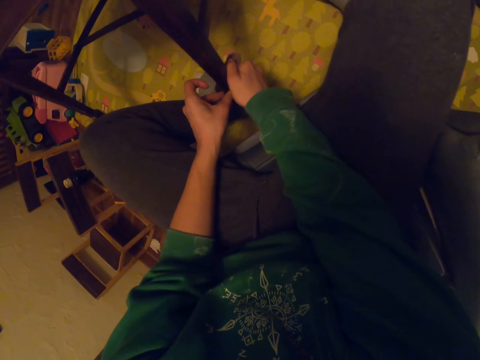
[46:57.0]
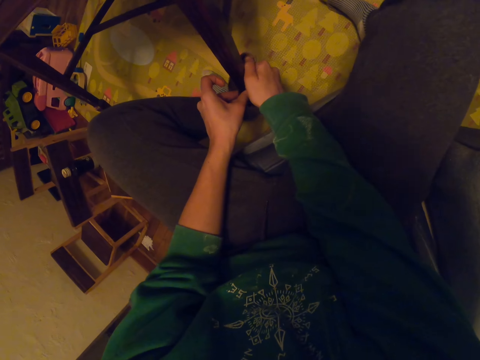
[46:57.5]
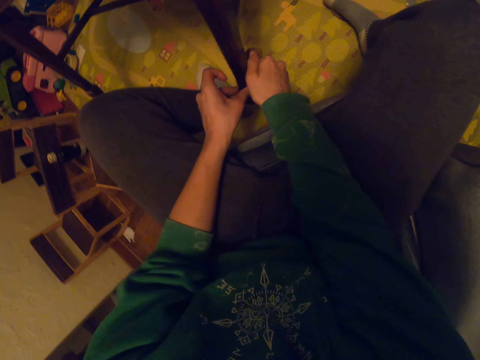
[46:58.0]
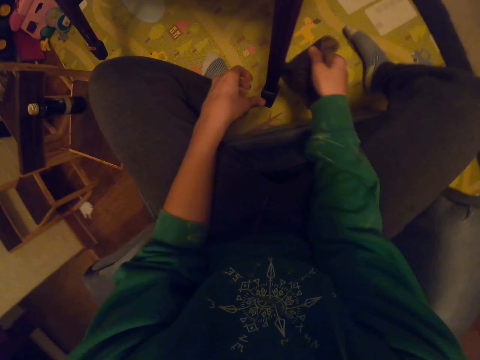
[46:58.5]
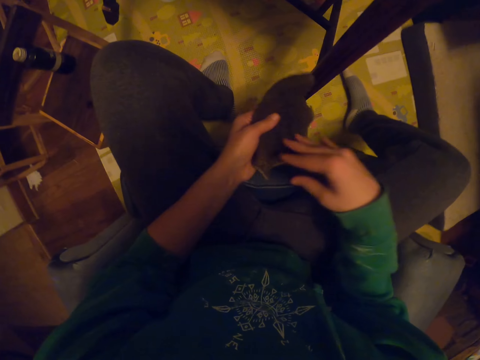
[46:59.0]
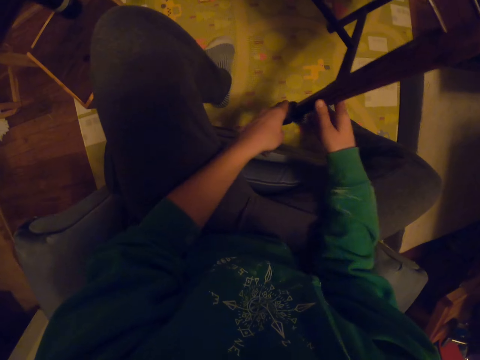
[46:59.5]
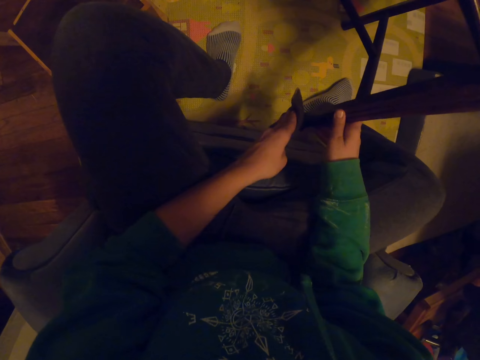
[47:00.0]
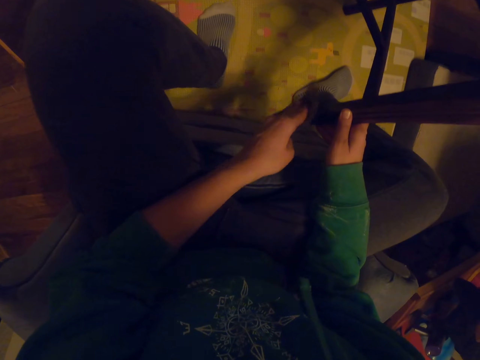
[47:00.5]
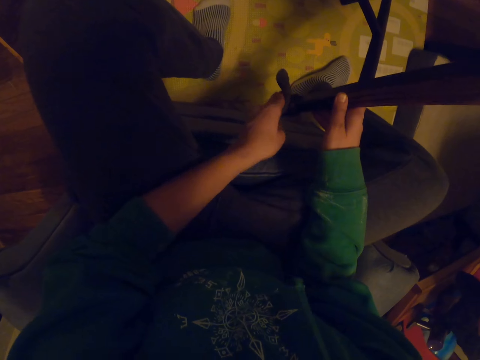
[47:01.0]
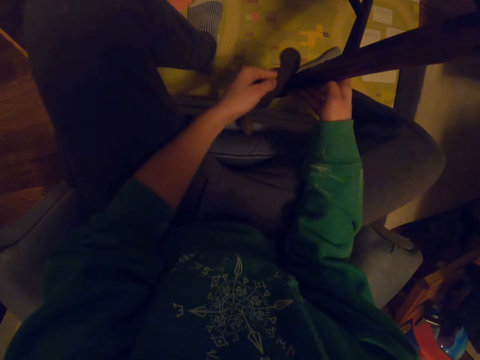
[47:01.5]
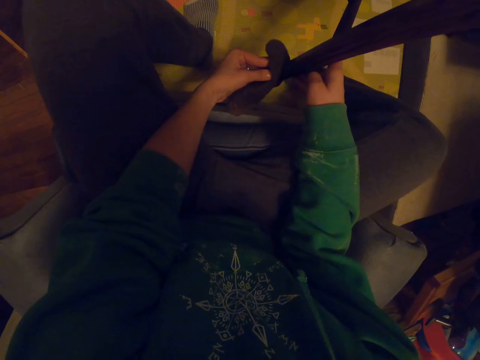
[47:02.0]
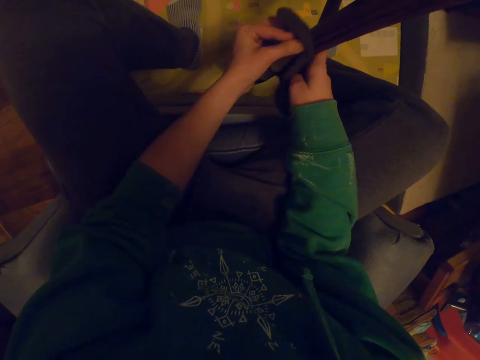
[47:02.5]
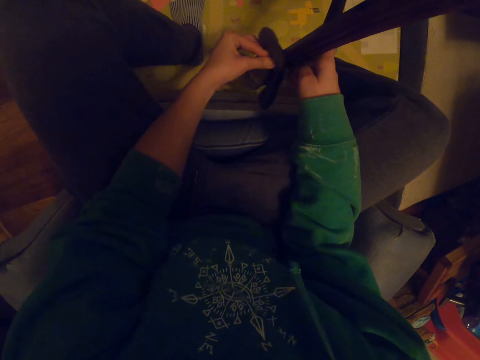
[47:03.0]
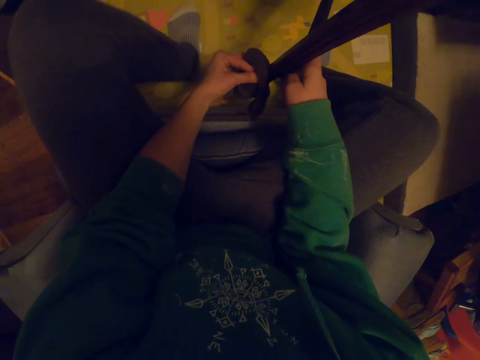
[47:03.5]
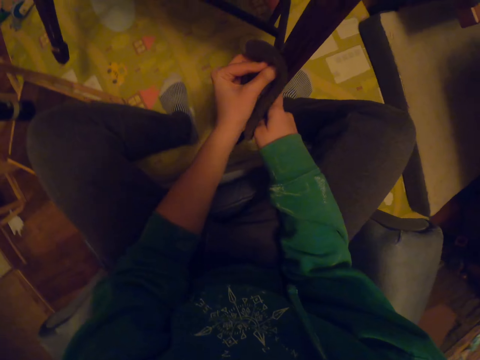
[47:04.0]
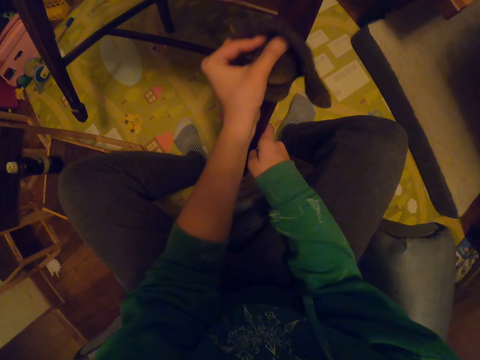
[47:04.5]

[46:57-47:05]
The camera wearer holds the towel with the left hand. They wipe the chair.

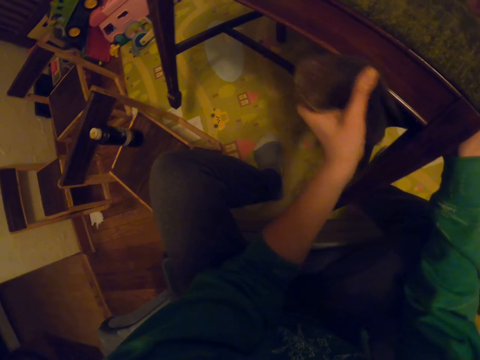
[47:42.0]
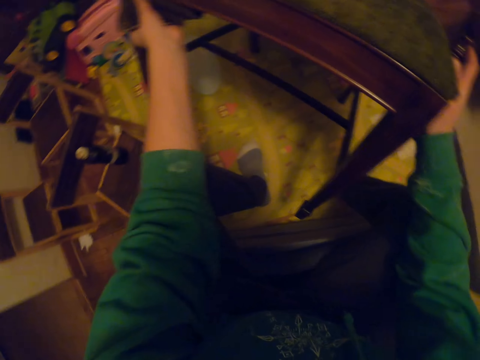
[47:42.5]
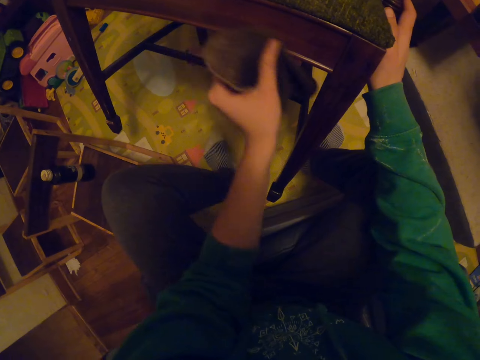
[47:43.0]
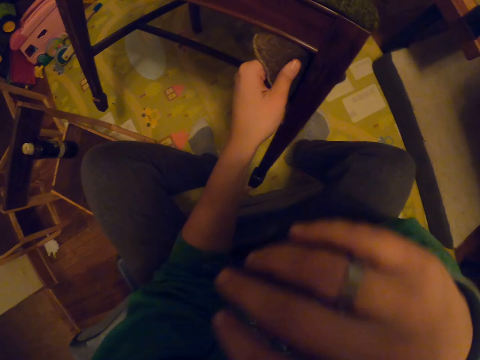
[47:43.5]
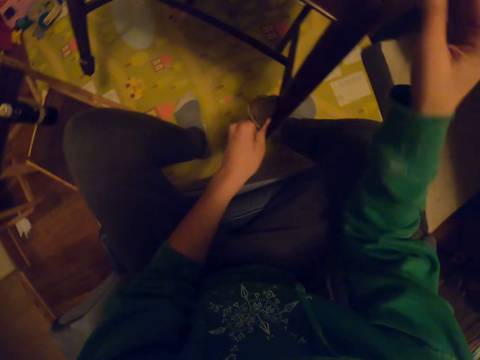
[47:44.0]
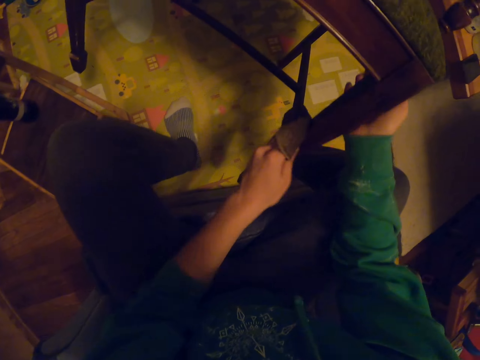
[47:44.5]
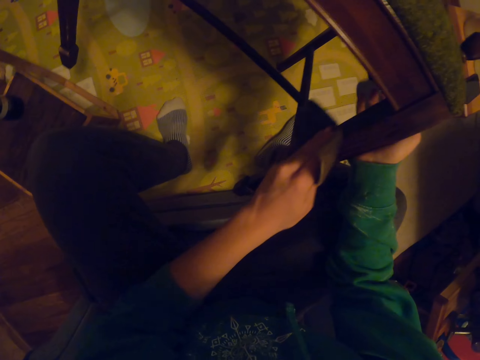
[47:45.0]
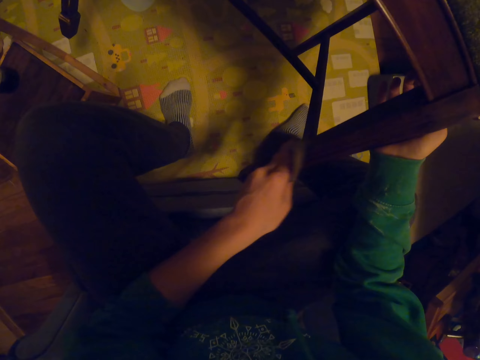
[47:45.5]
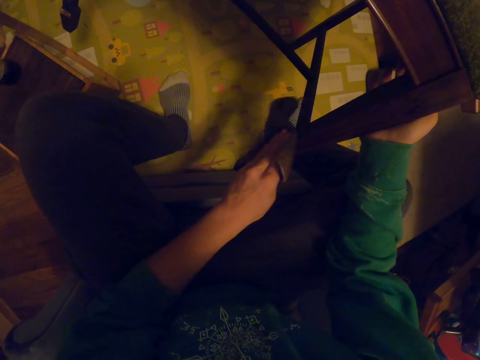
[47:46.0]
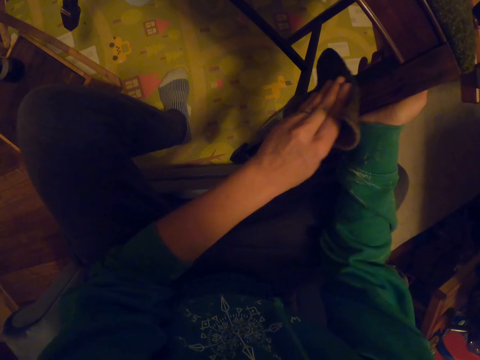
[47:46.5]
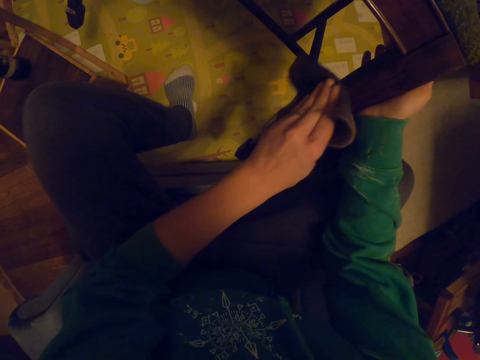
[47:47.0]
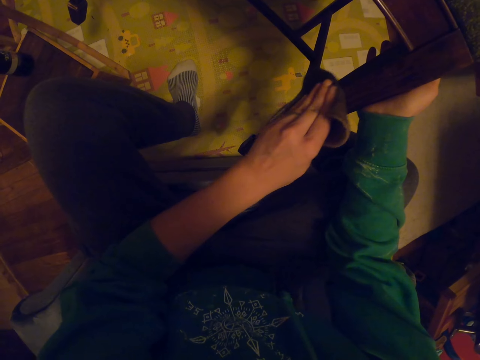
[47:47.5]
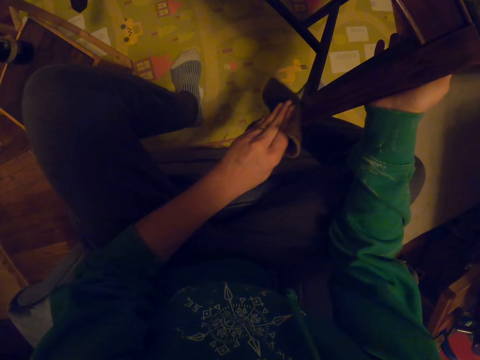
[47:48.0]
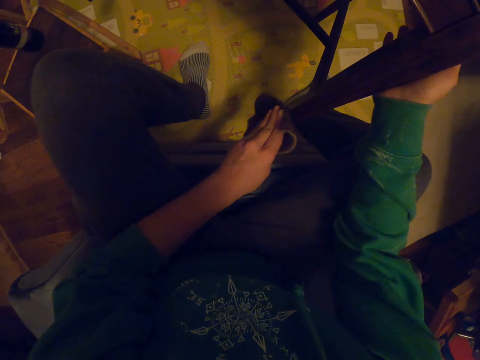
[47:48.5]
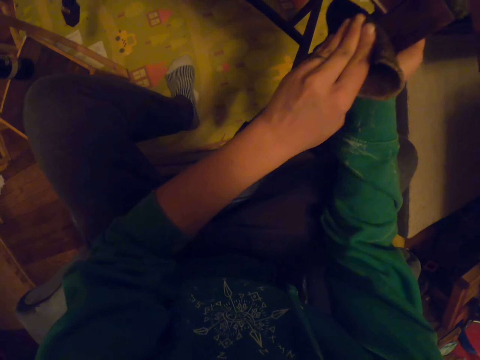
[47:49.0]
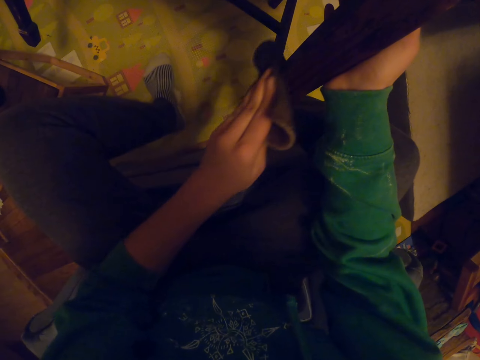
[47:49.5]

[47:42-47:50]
The camera wearer scratches herself. She wipes the face. She wipes the chair.

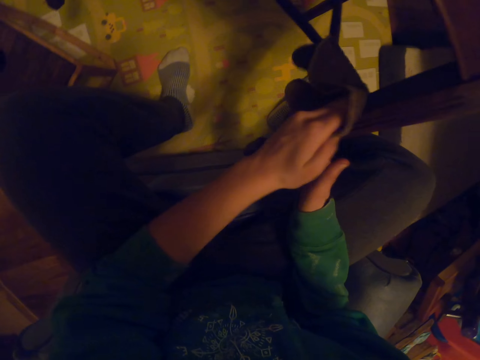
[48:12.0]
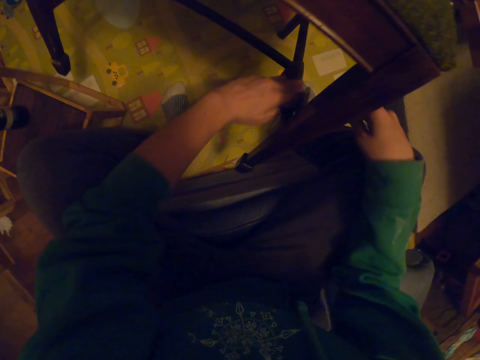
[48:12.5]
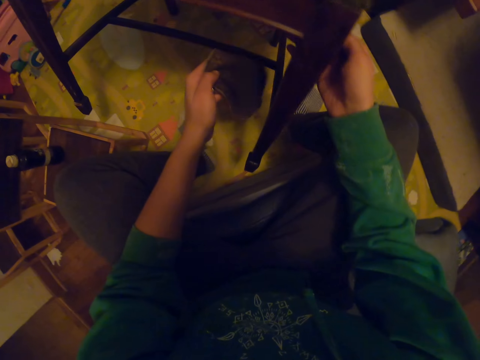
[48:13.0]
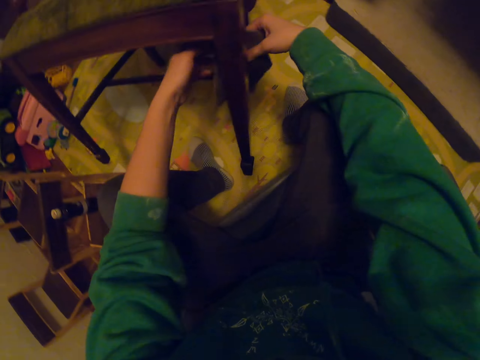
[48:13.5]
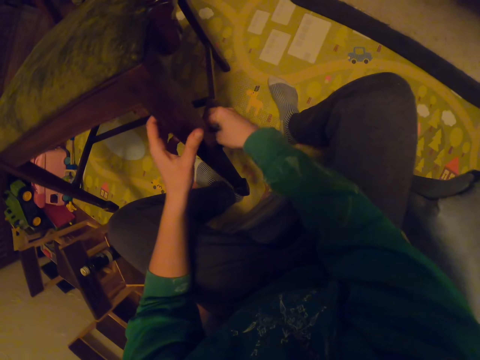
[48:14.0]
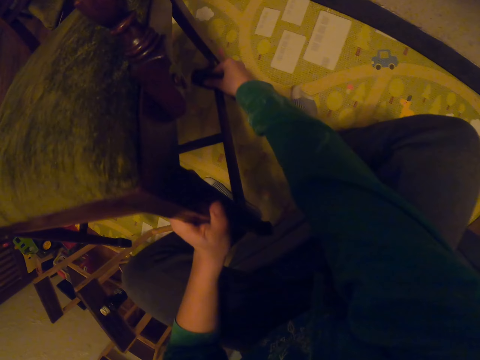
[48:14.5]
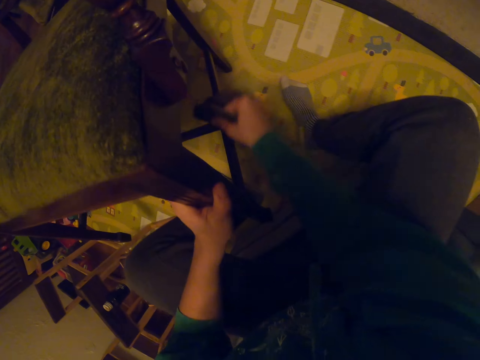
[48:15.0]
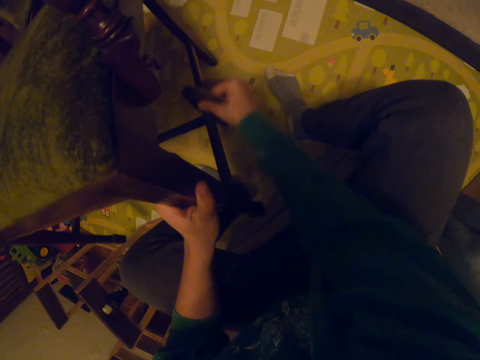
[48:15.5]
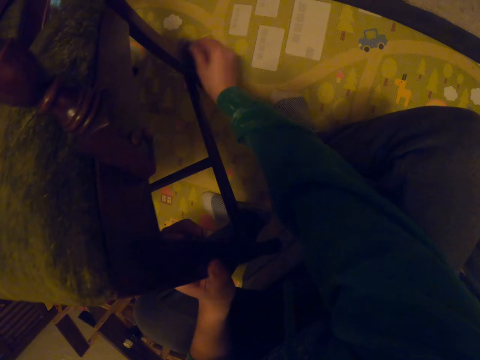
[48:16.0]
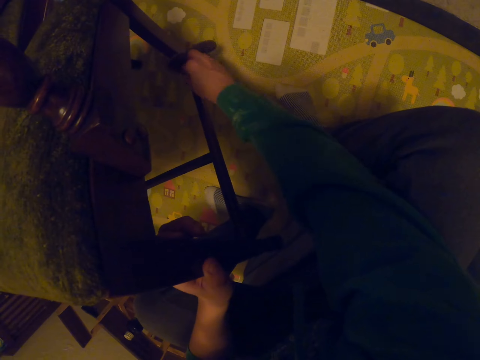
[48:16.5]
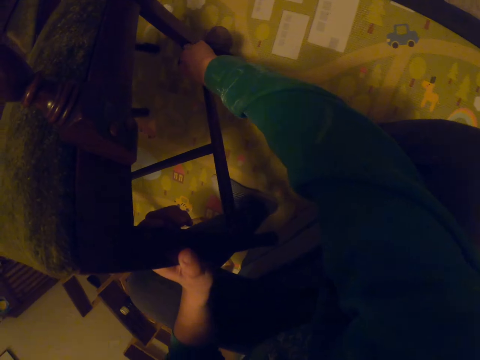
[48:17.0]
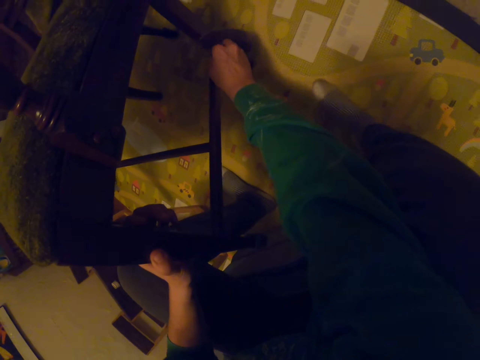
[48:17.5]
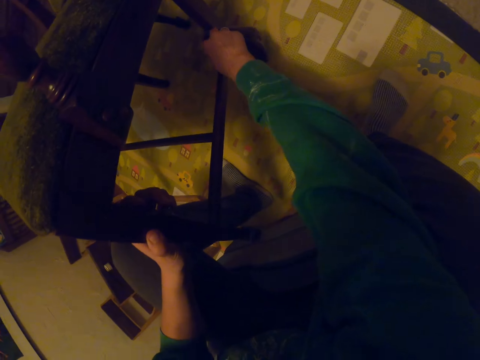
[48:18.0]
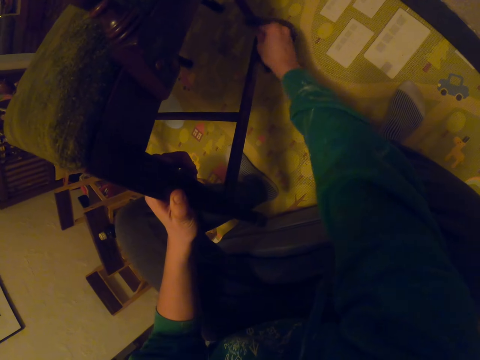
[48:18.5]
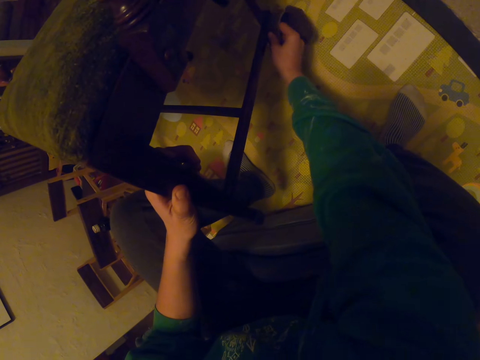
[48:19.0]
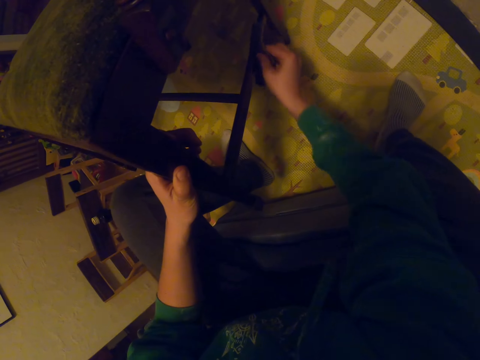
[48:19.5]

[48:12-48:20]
The camera wearer passes the towel to the right hand. They wipe the chair.

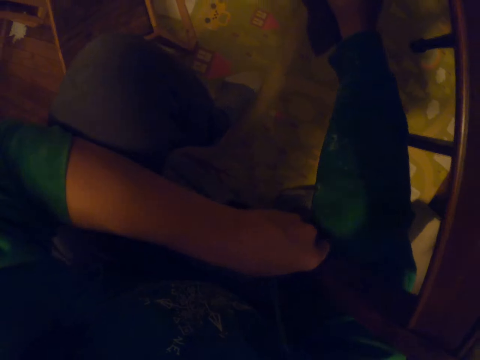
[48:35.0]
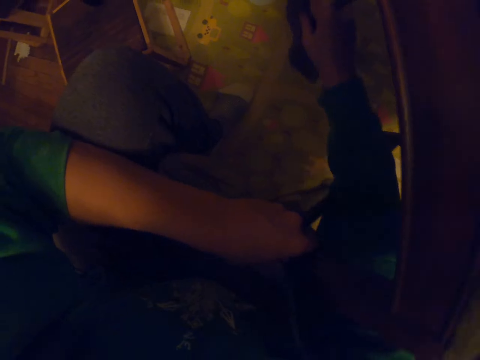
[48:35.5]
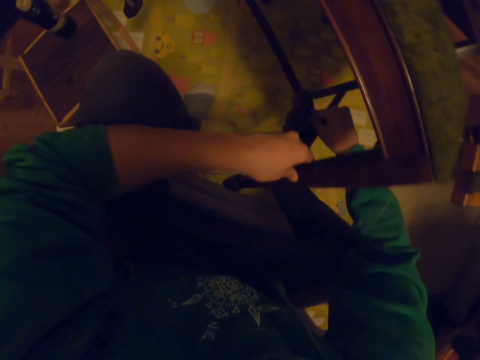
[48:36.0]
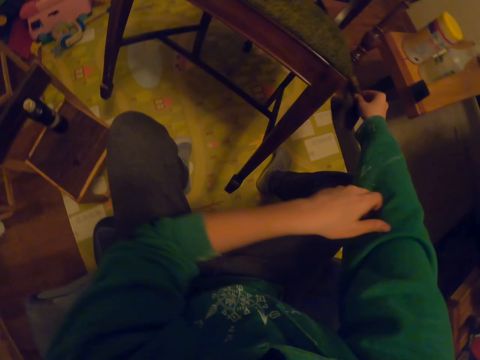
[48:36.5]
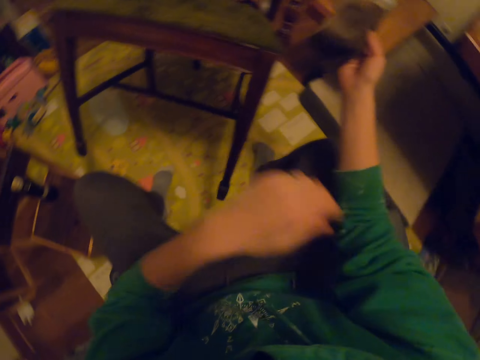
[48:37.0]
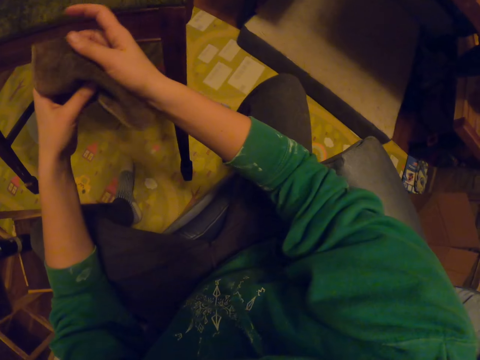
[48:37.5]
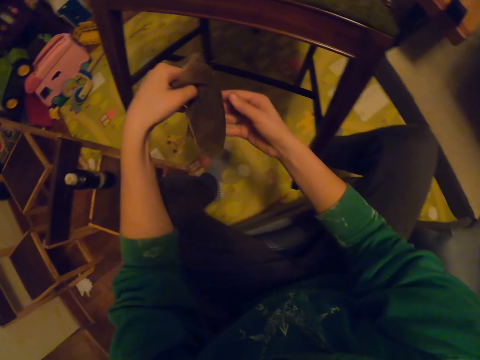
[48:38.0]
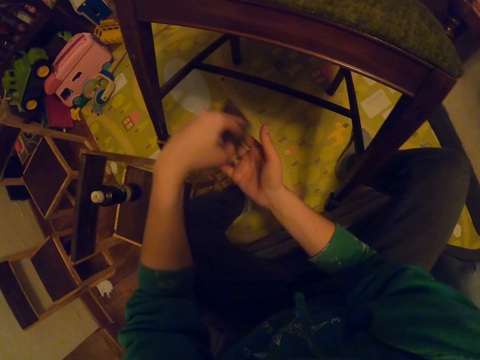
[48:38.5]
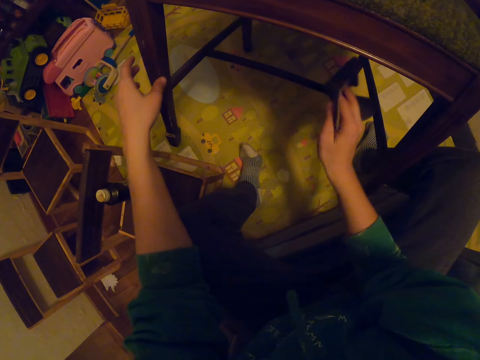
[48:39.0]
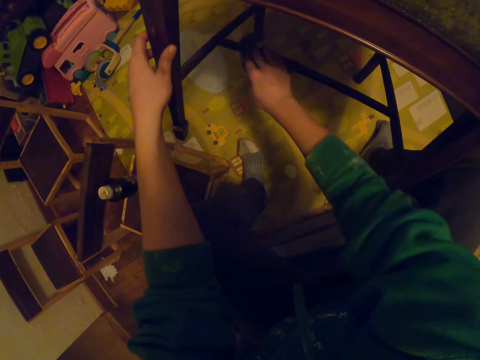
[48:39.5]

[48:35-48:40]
The camera wearer stretches her sweater. They fold the sleeves. They wipe the chair.
